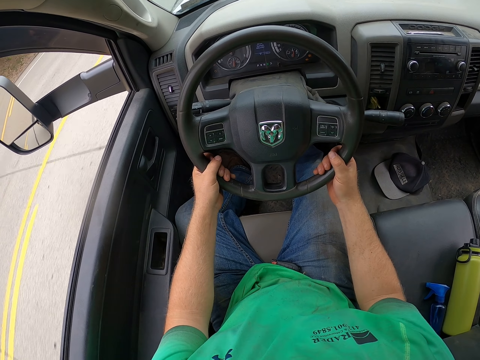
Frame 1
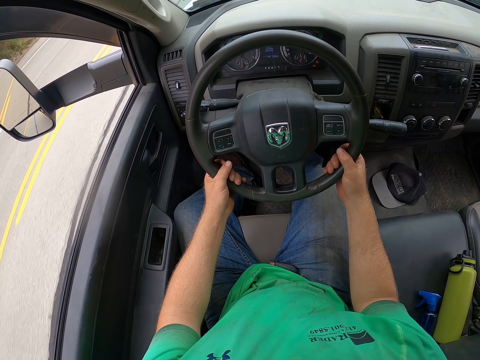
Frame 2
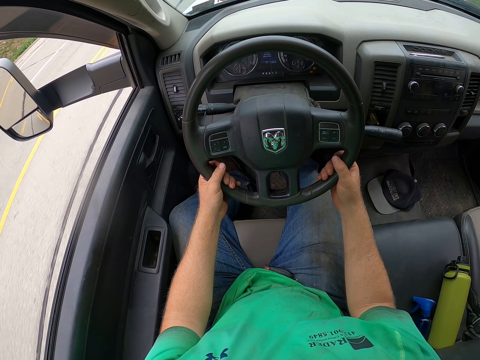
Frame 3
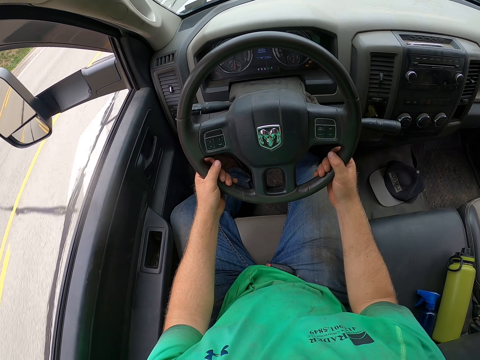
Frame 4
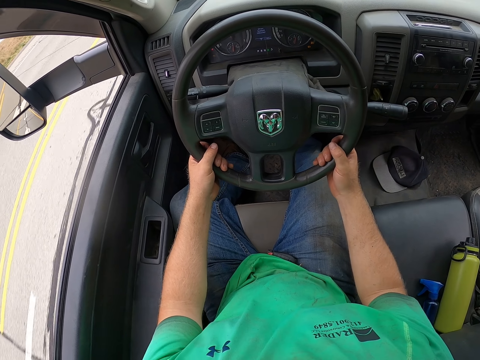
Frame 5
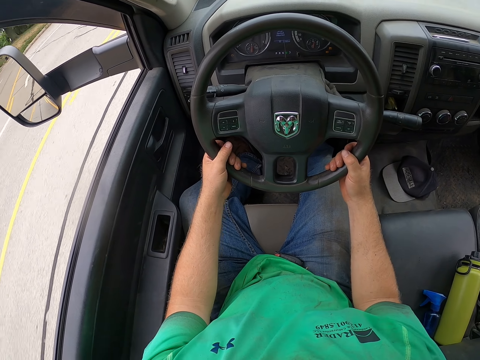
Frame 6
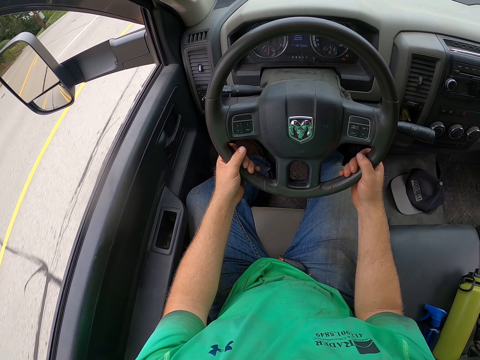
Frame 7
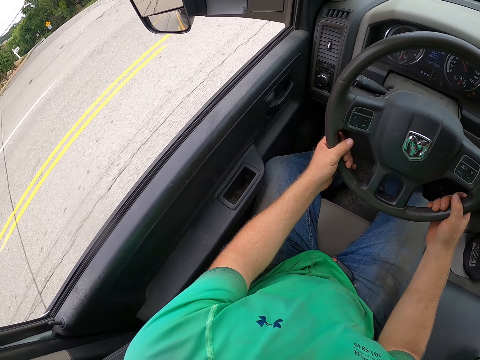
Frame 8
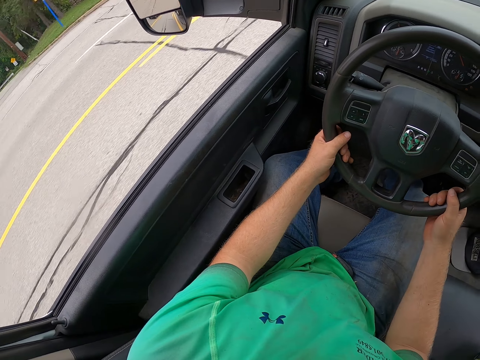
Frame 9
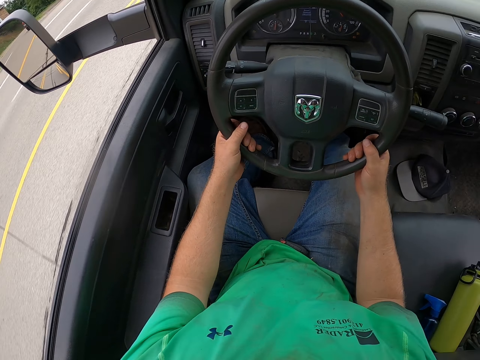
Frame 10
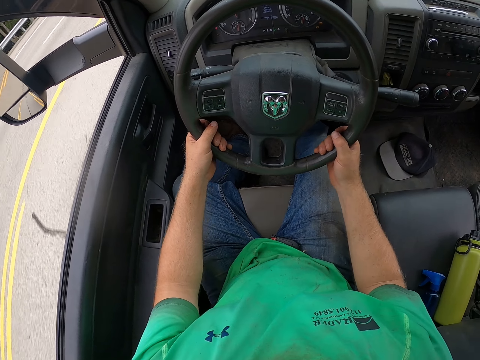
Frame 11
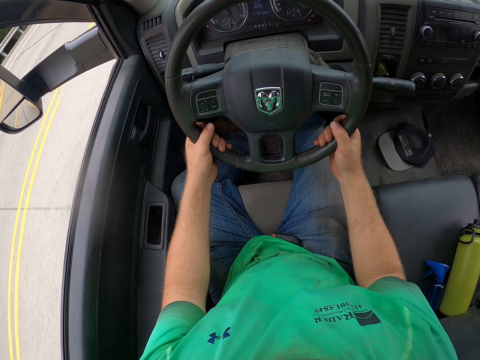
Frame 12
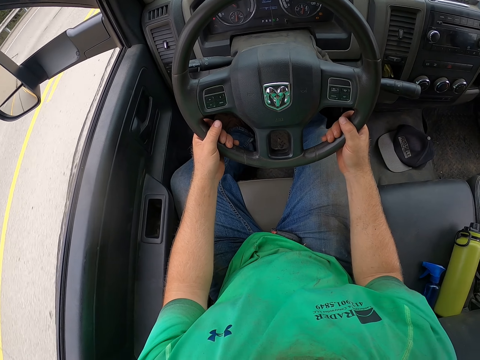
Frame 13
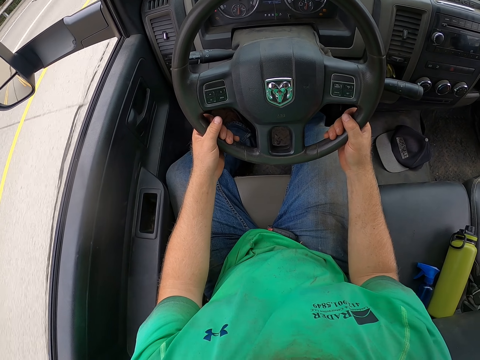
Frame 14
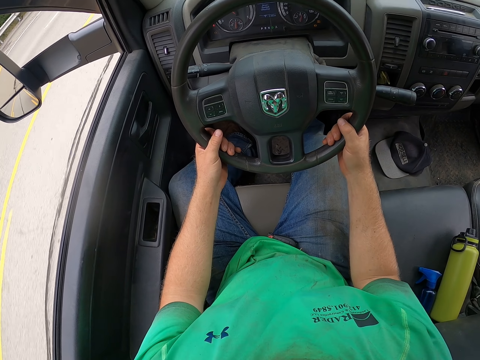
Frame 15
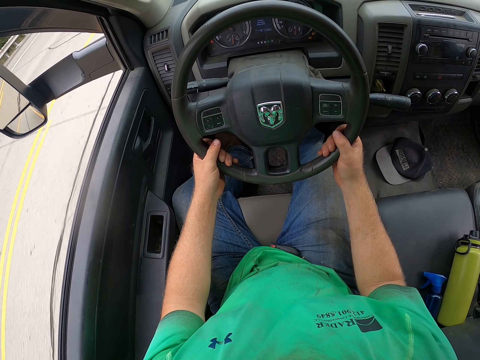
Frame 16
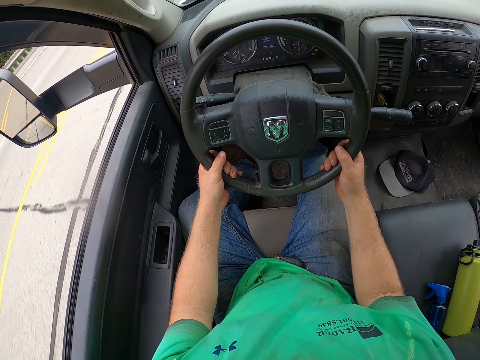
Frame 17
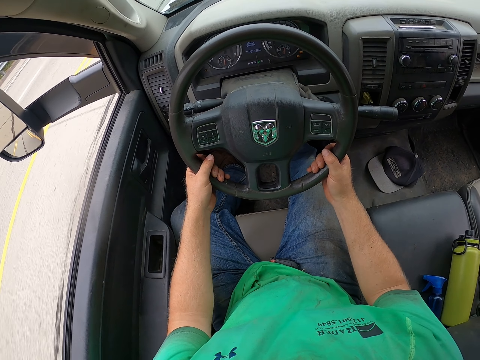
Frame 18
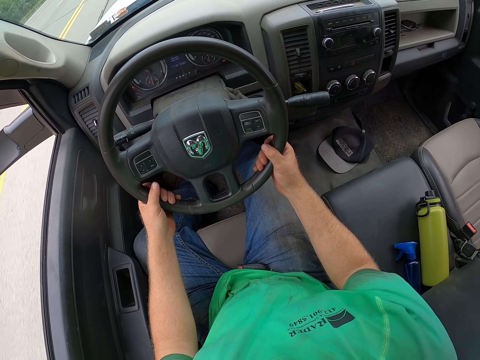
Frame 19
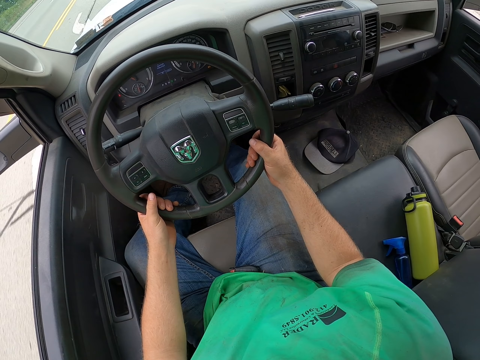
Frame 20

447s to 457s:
The camera wearer looks around the road. They drive the car.

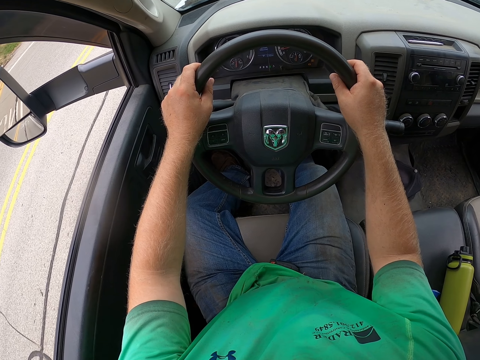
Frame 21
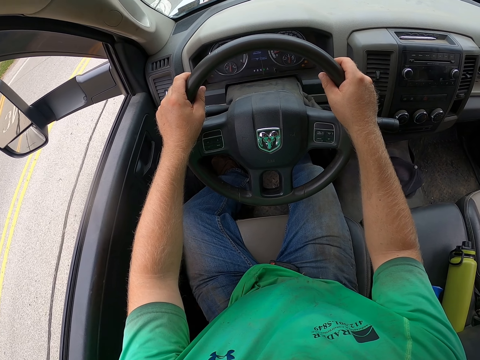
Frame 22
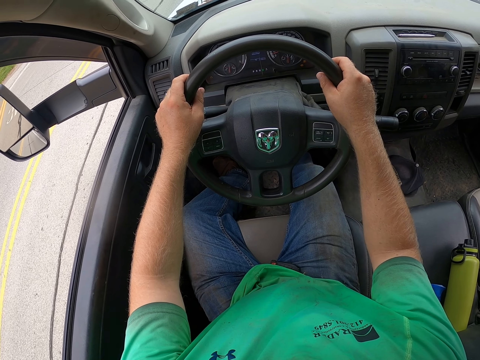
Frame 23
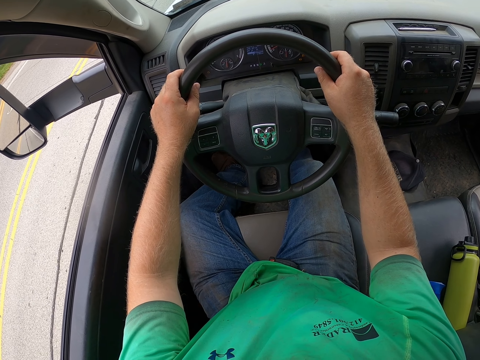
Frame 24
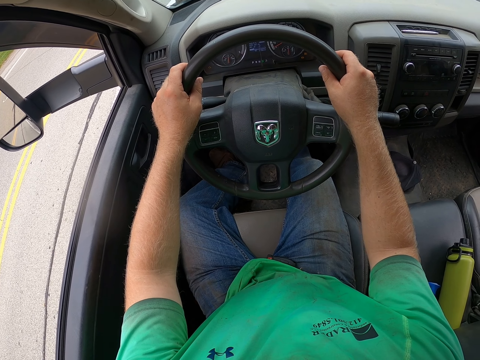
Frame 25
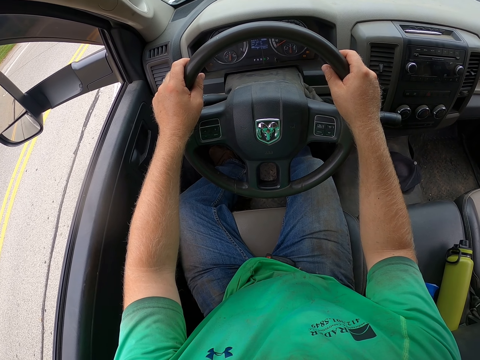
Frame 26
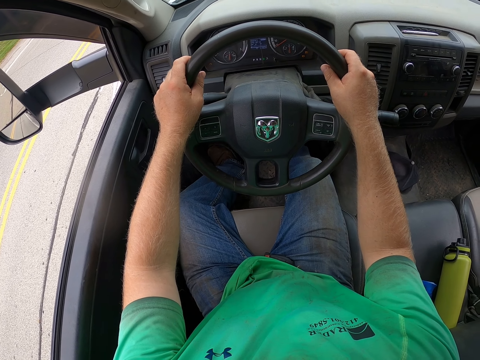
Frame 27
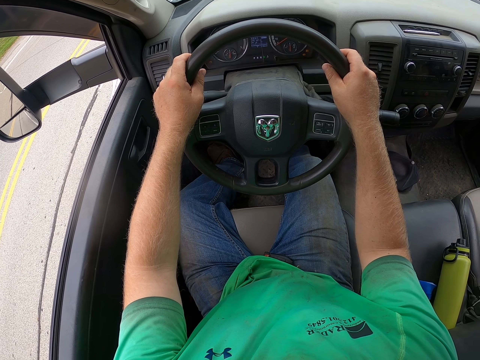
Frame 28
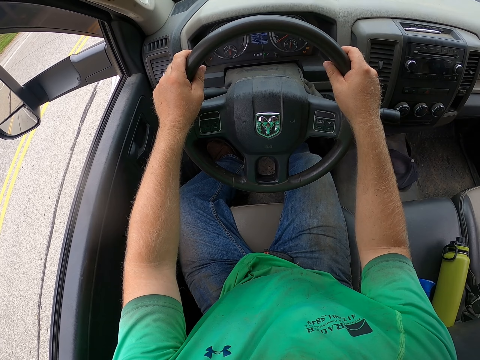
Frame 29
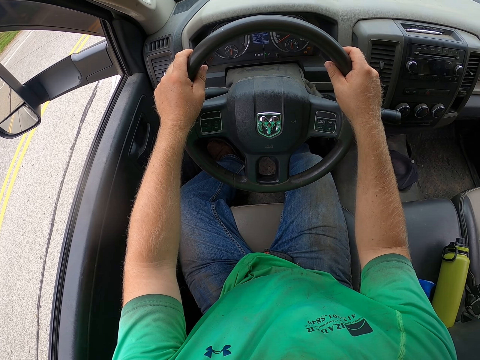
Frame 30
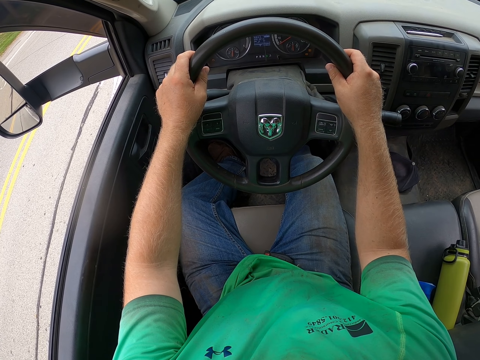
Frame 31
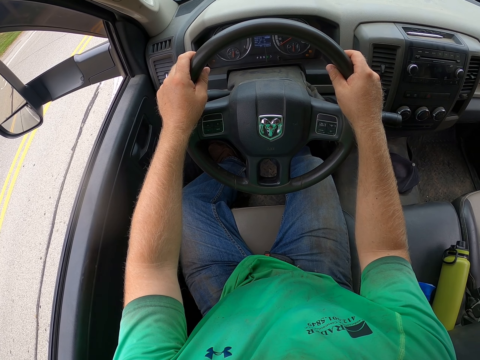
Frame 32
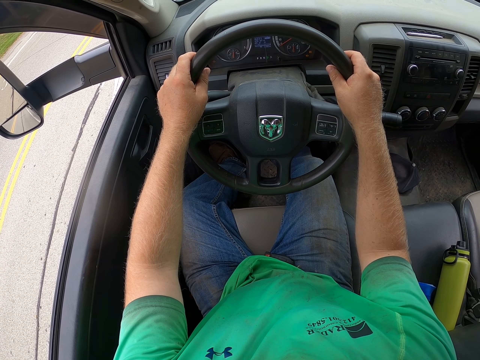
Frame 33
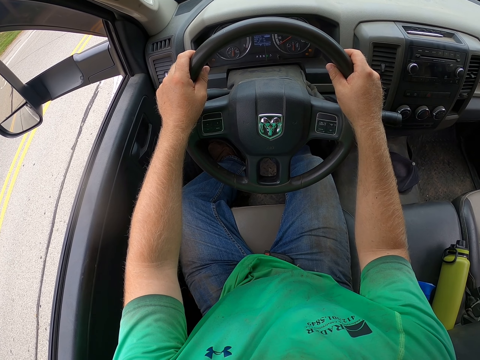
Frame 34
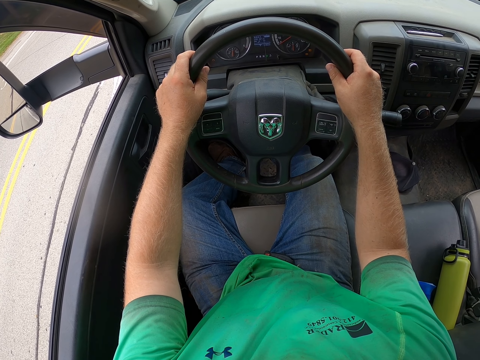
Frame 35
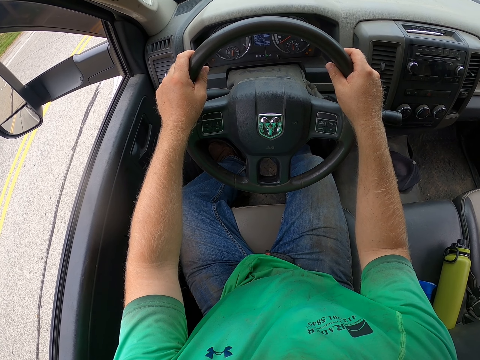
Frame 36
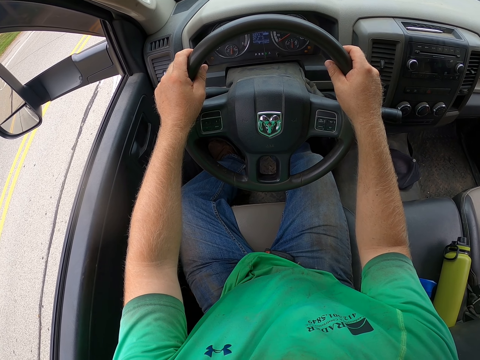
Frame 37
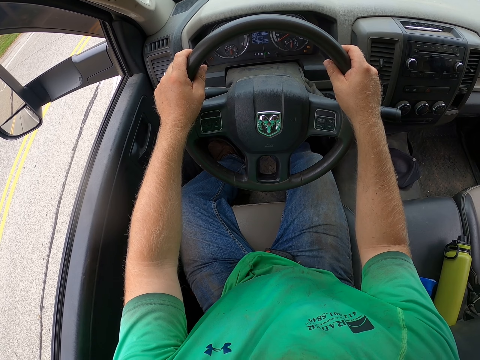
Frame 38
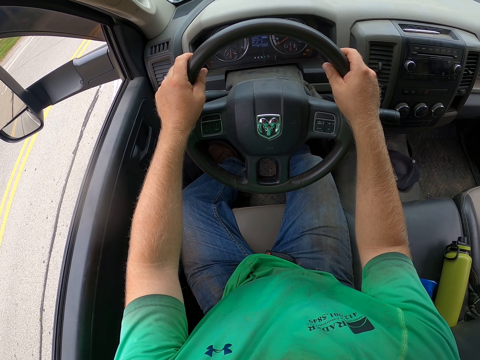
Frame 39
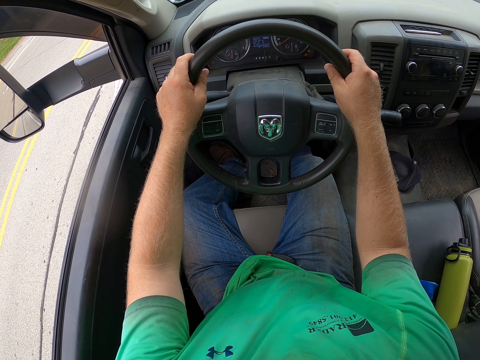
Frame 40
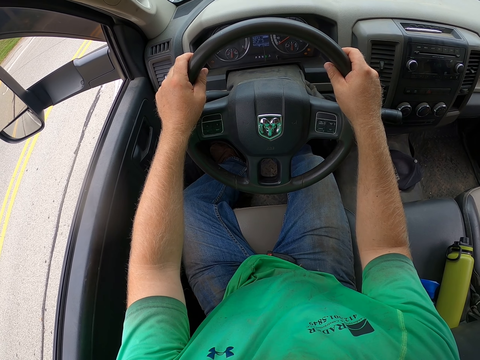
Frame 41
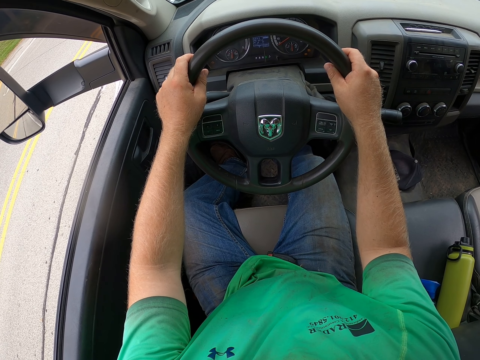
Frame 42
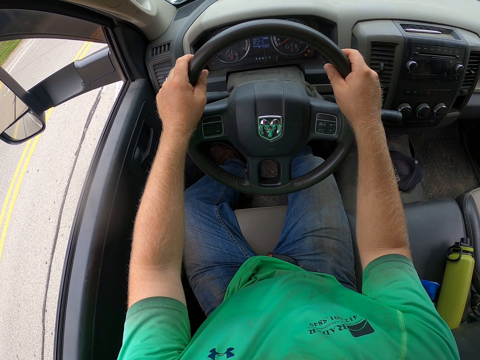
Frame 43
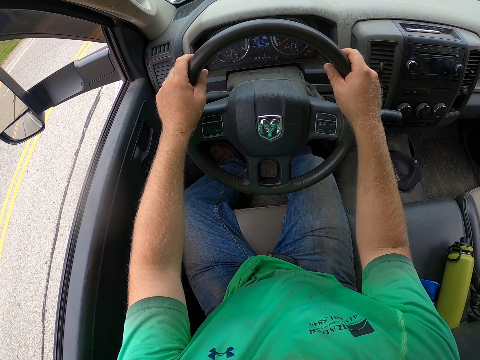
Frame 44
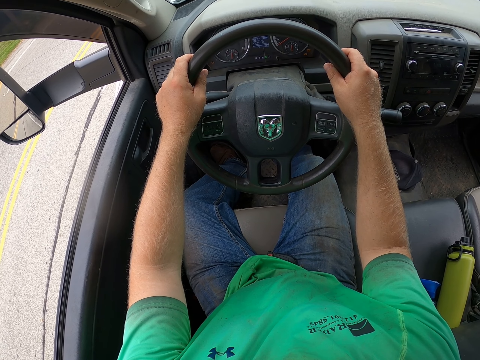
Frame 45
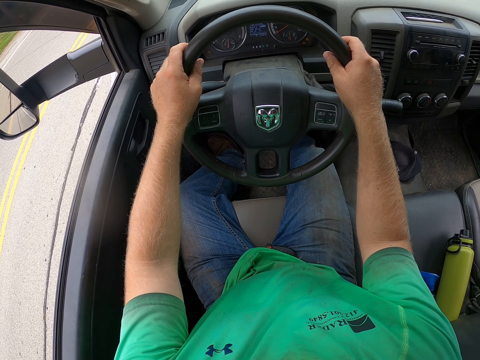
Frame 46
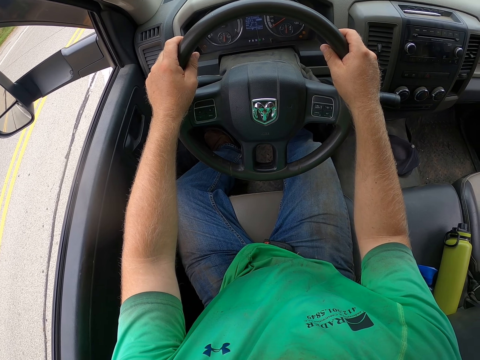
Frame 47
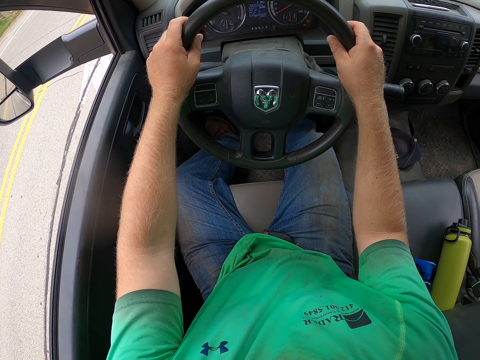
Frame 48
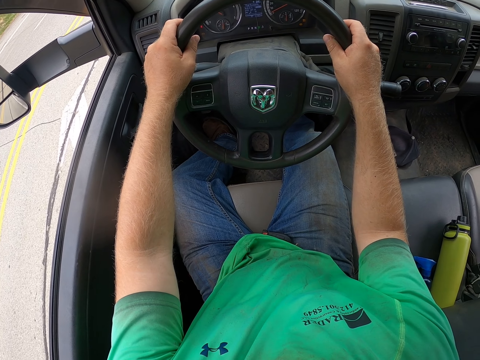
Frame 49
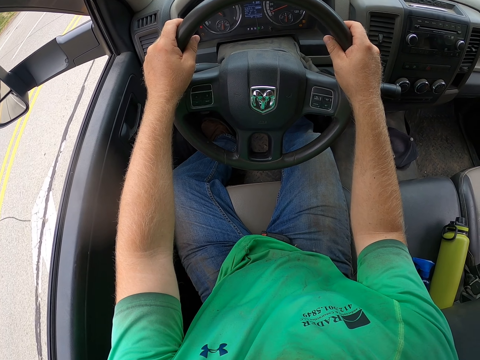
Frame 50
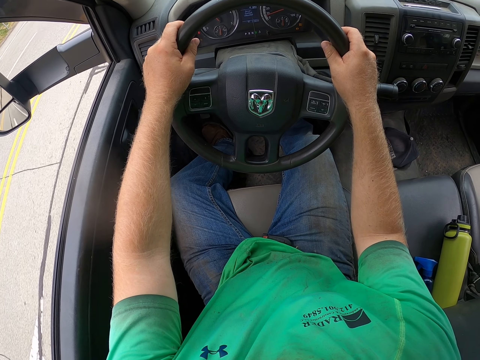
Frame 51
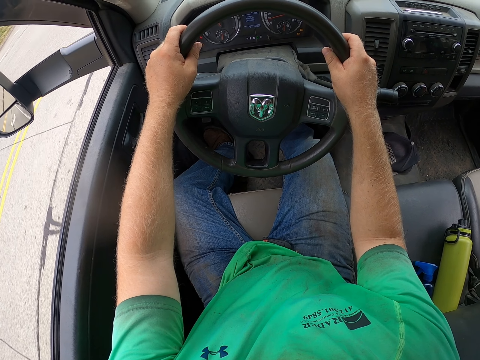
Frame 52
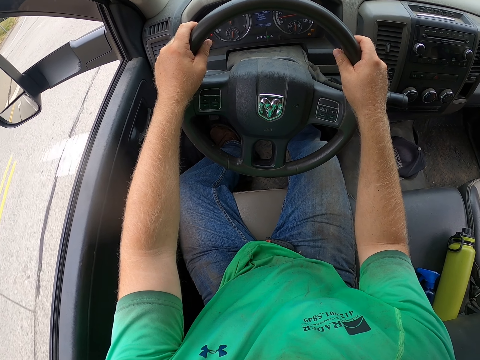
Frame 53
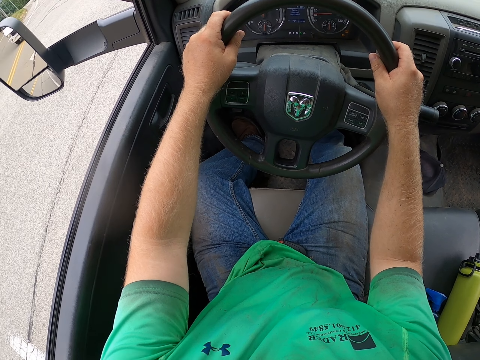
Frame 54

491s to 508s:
The camera wearer stops the car with both hands on the steering wheel. They drive the car with both hands on the steering wheel.
